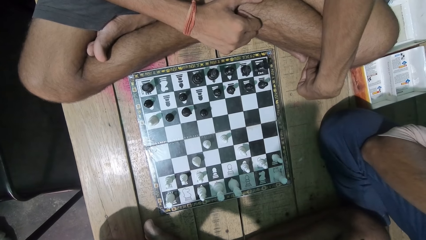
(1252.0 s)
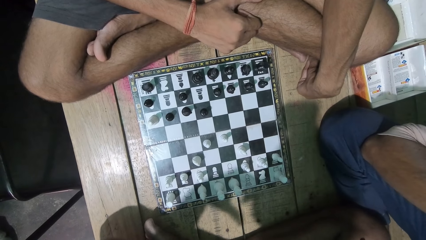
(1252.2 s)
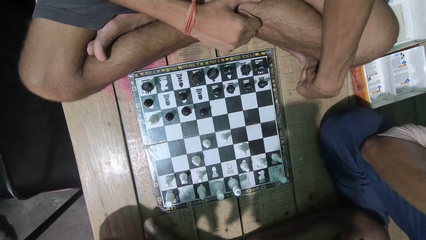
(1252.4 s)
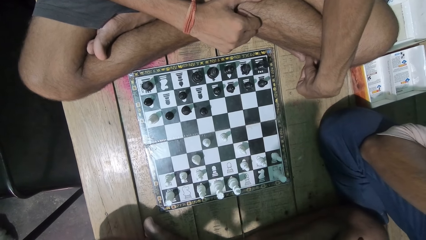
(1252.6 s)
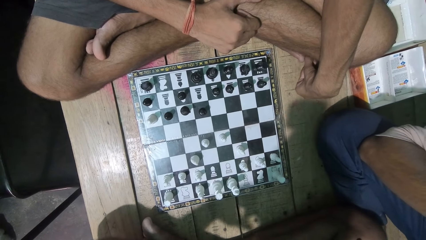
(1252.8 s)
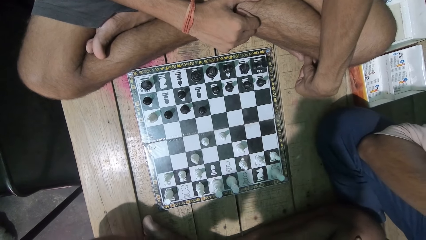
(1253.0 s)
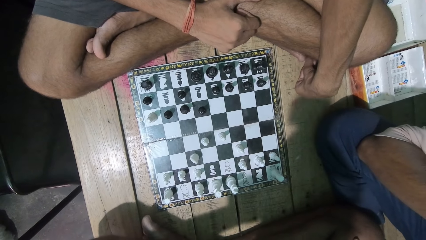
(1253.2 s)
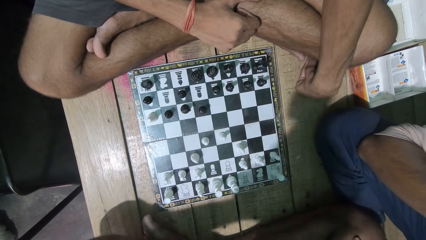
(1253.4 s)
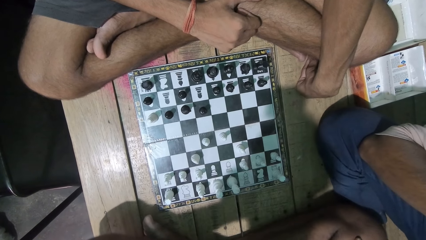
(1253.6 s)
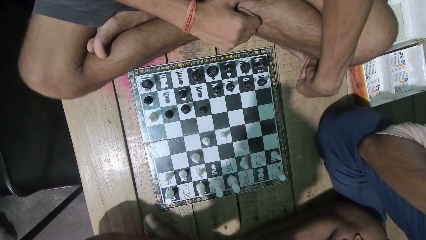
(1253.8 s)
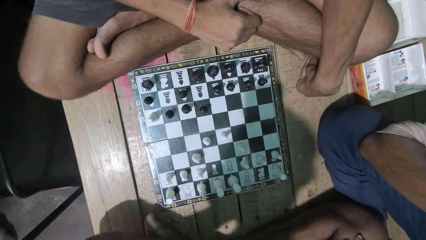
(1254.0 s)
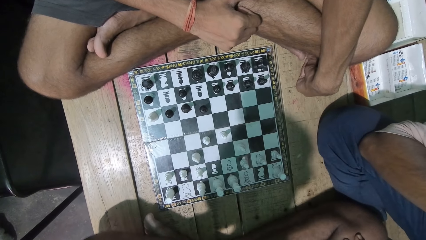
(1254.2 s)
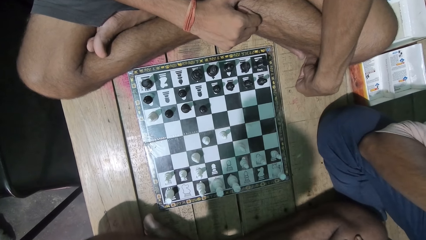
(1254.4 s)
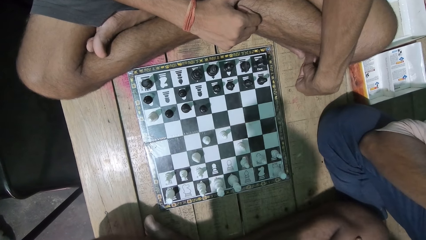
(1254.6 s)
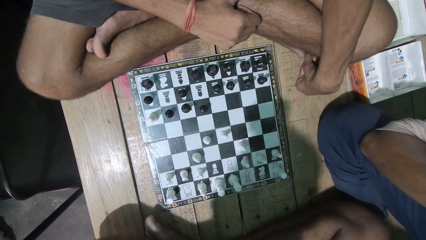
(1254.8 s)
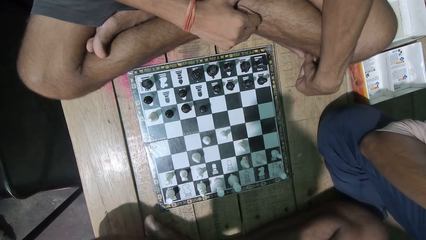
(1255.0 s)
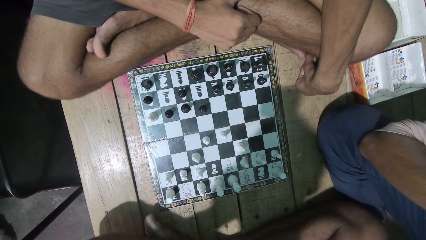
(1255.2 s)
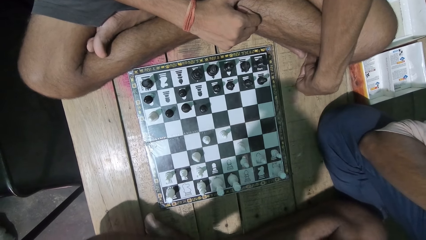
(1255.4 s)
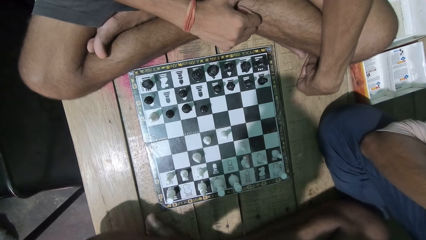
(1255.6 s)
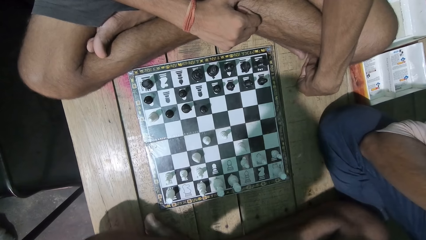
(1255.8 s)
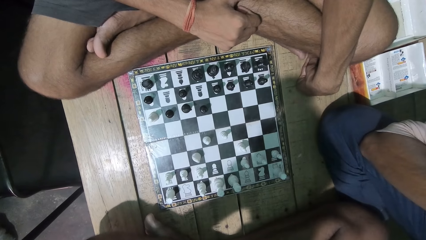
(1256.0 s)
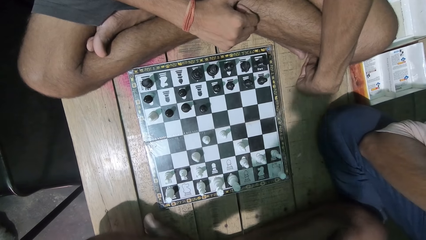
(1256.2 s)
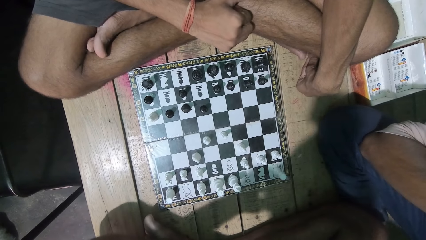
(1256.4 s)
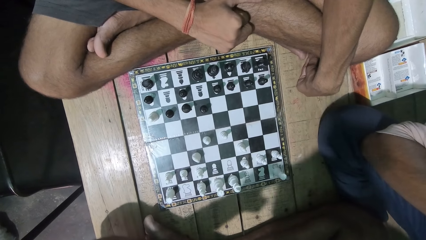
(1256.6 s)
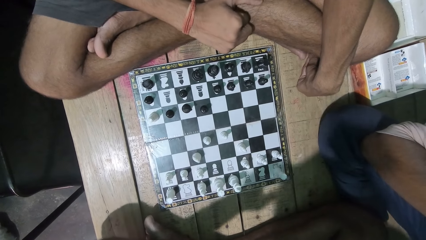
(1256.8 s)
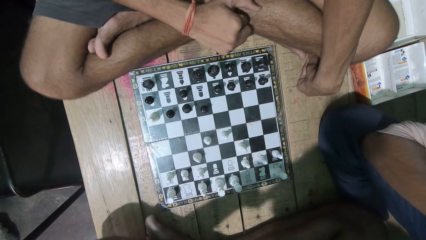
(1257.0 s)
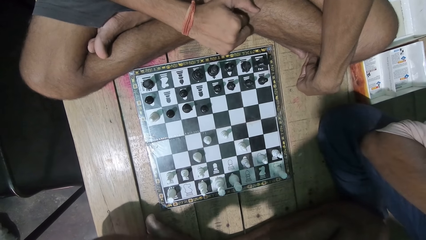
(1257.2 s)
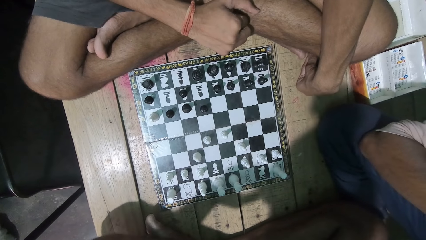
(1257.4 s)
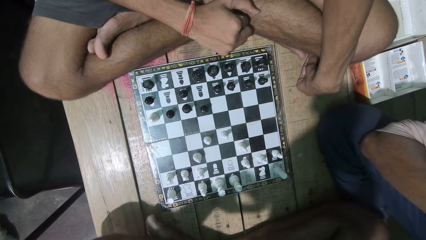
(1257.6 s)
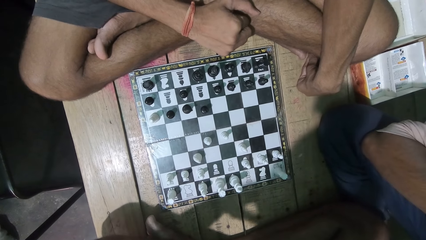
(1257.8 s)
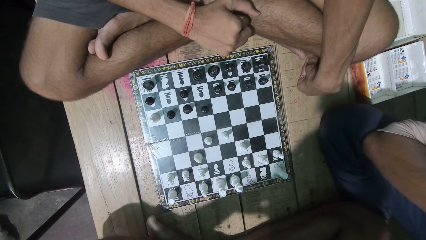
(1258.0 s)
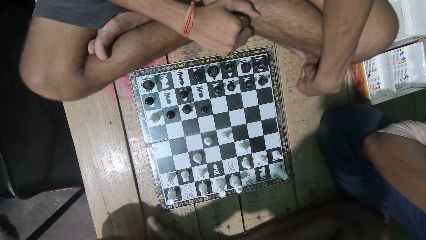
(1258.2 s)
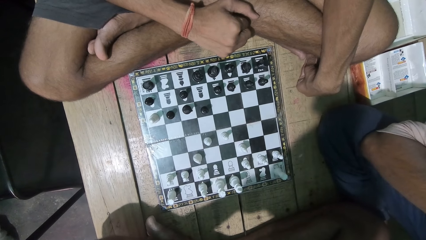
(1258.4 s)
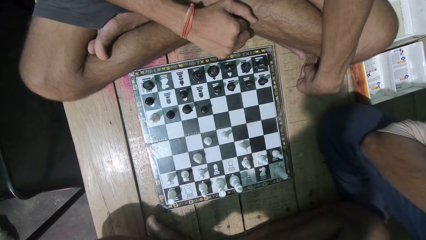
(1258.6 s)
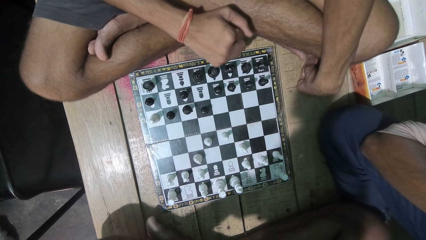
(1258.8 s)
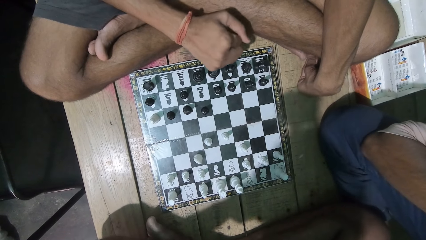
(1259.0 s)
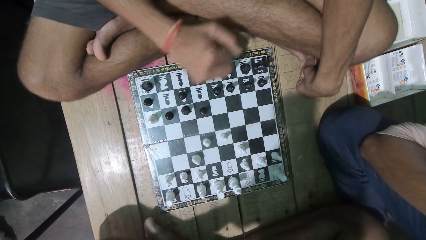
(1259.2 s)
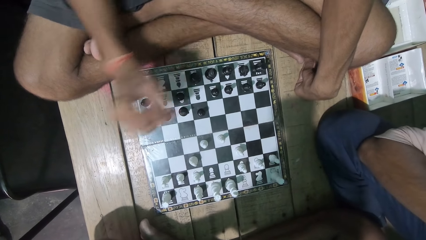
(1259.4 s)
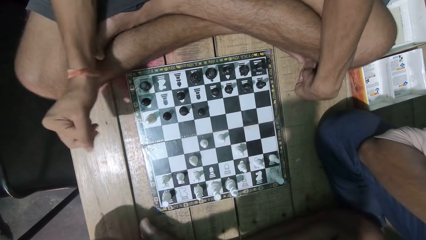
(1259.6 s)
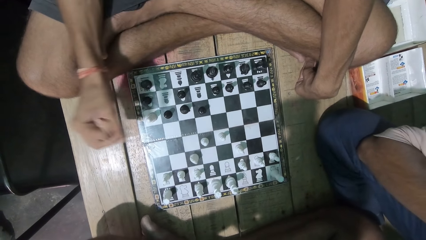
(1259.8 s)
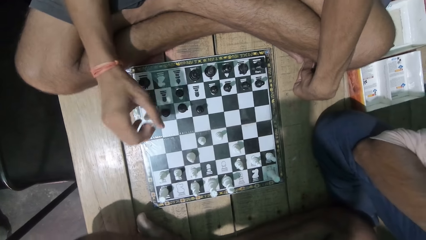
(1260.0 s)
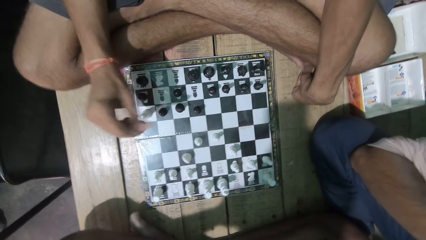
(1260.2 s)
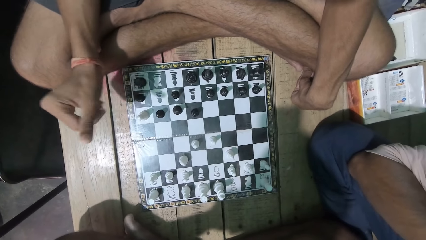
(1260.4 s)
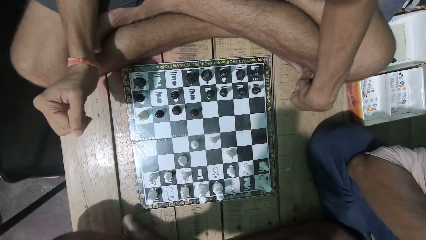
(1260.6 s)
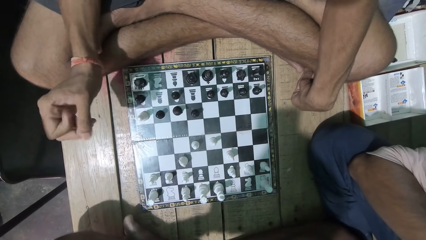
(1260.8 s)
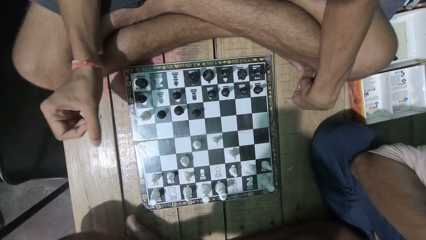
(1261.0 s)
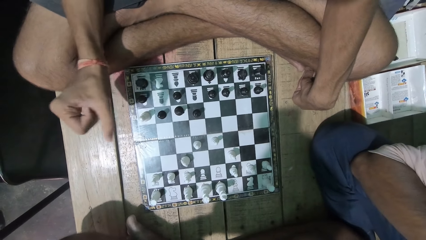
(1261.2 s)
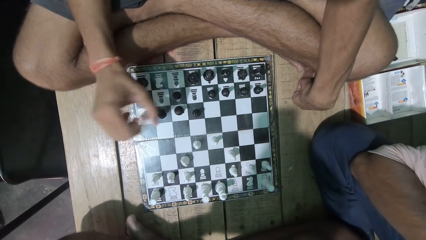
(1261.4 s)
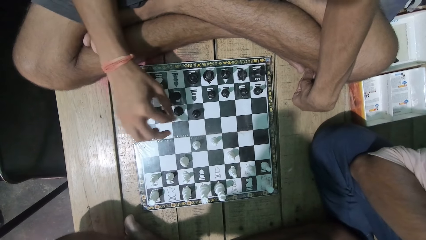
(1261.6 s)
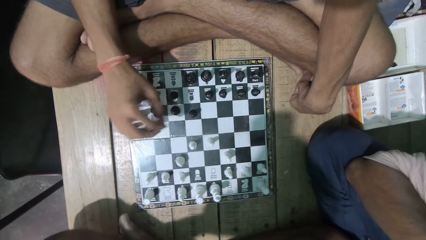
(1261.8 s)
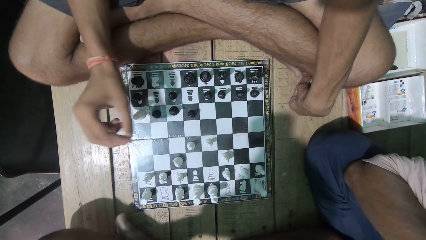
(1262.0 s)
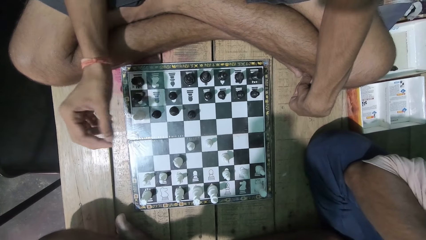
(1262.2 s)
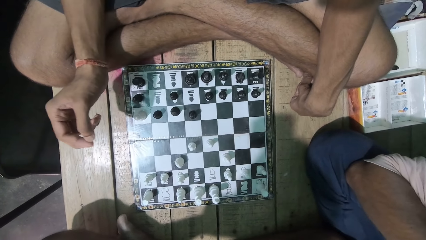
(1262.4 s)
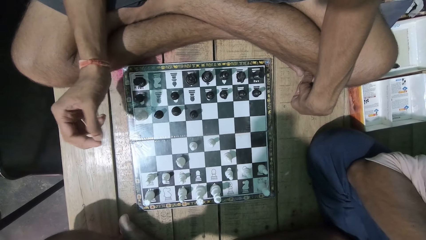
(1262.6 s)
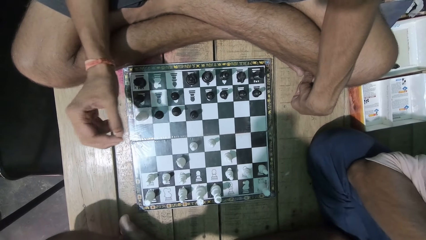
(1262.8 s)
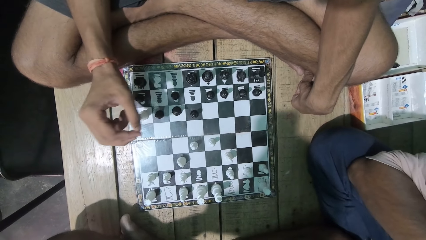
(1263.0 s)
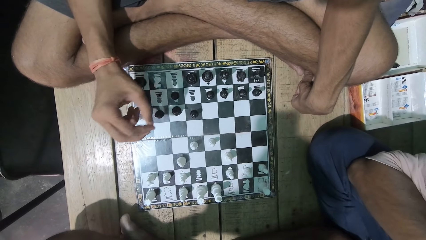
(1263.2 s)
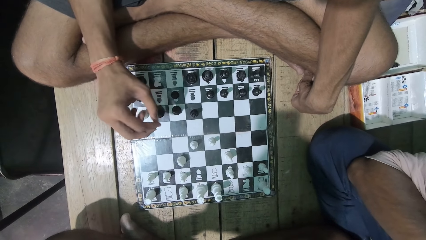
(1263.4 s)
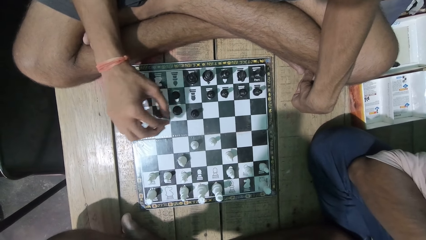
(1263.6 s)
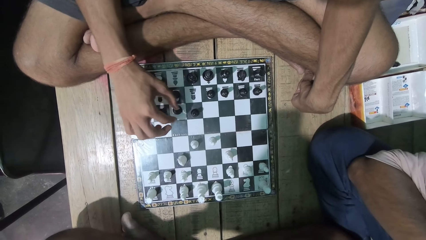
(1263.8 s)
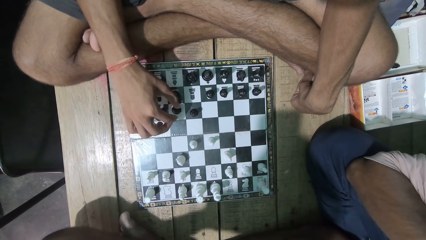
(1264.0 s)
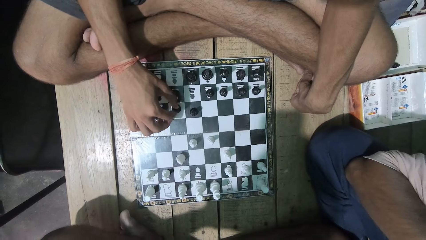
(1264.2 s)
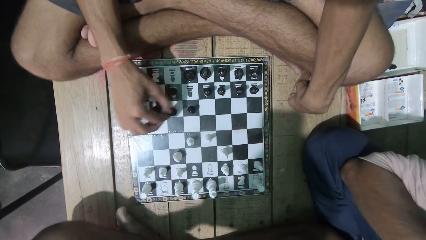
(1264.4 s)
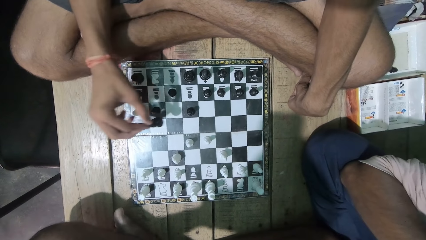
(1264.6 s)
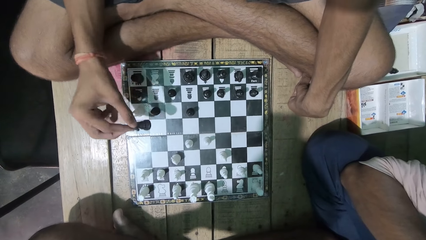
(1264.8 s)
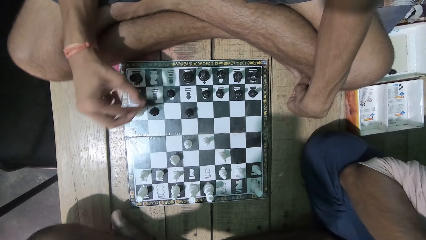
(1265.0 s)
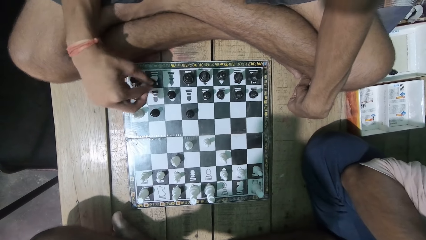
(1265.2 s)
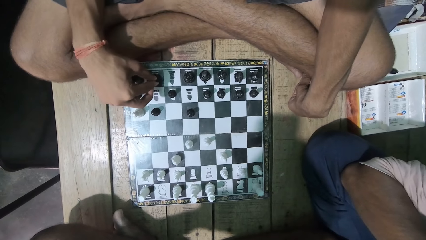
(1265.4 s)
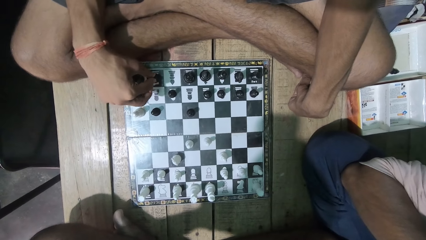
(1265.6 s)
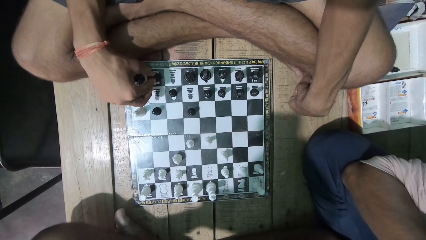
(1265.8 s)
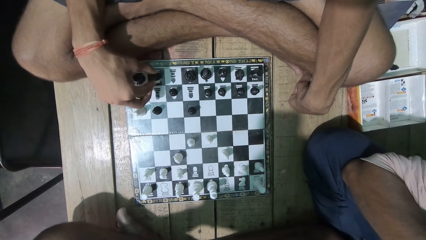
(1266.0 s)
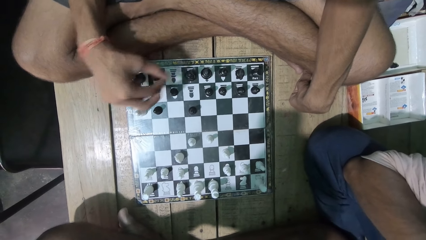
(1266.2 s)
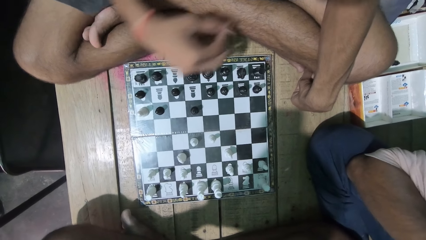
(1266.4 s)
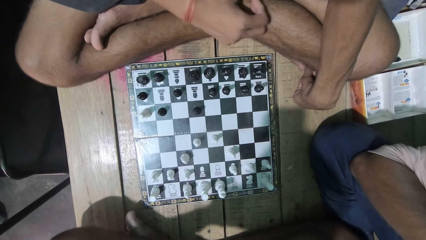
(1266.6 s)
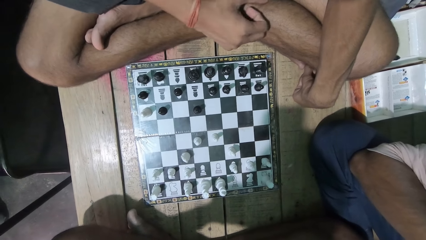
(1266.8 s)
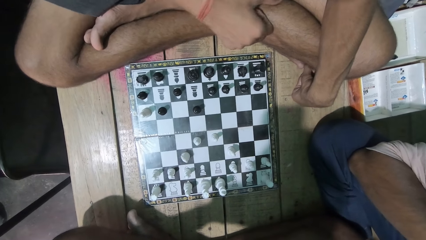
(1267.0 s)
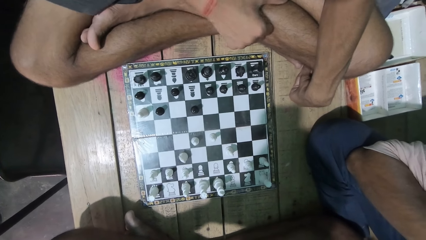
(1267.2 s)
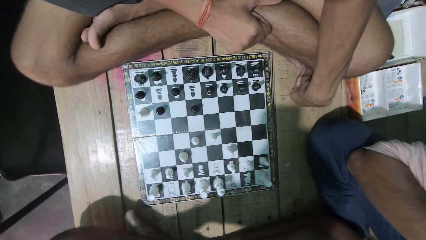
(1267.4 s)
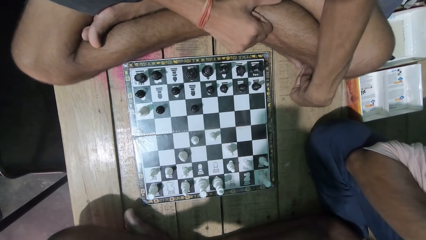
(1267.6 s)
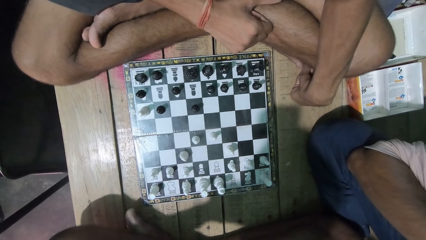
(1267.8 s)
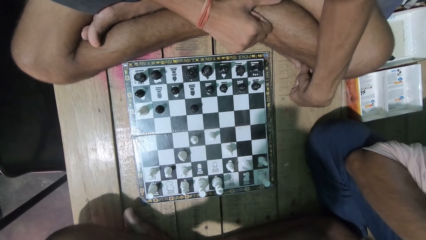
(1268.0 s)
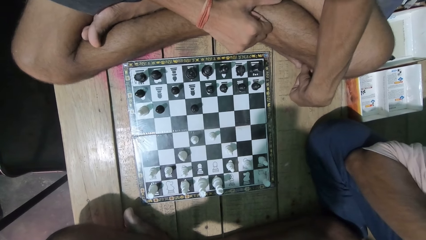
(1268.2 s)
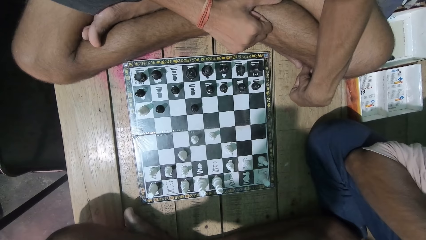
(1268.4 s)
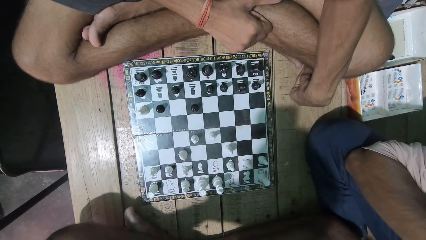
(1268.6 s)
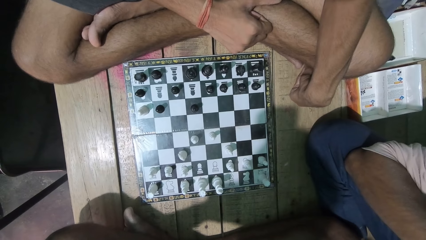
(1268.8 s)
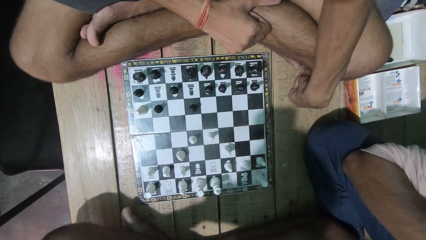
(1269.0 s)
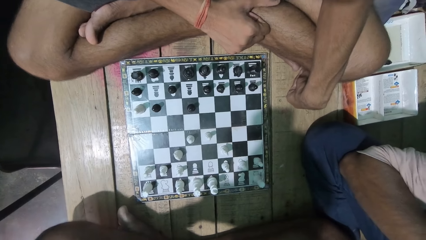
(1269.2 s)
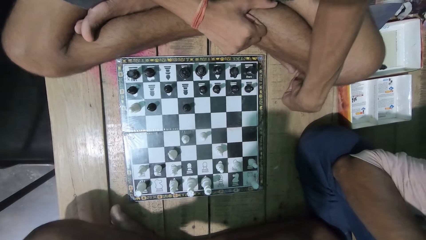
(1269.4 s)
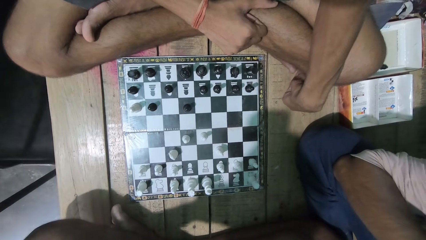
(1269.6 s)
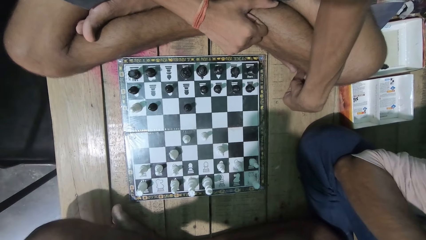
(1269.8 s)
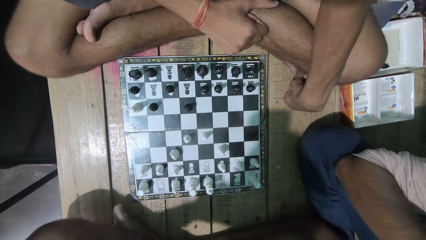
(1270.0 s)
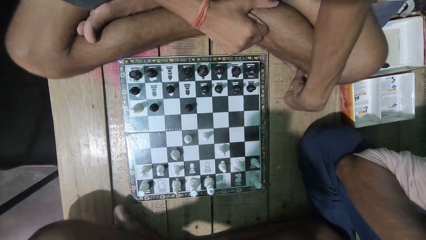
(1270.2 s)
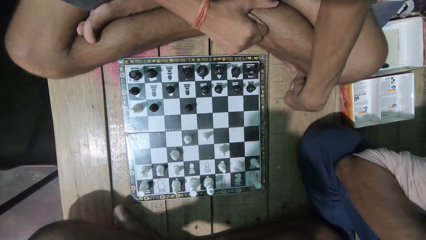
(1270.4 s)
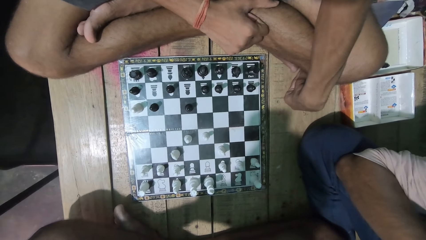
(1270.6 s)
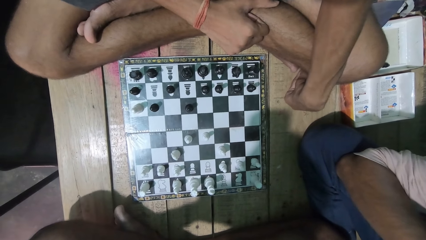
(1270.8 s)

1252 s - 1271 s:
The camera wearer looks at the chess game with a man. They play the chess game. The man plays the chess game with the camera wearer. The camera wearer looks at the chess game with the man.
